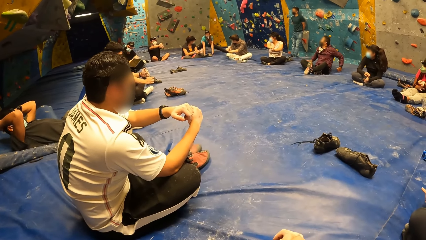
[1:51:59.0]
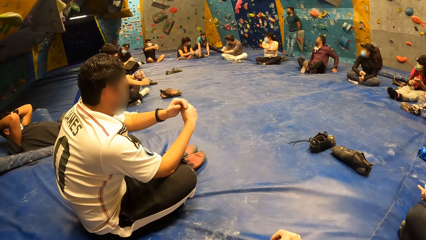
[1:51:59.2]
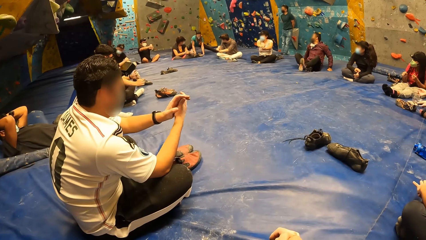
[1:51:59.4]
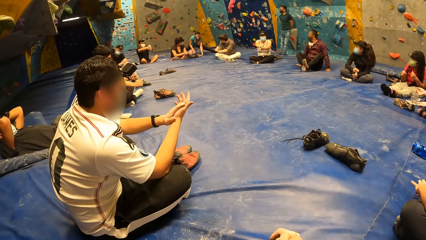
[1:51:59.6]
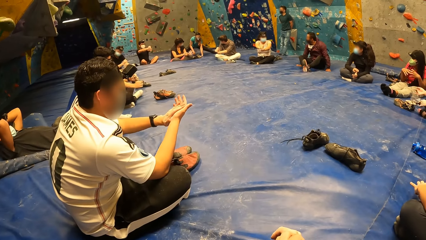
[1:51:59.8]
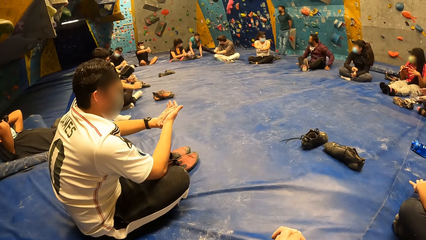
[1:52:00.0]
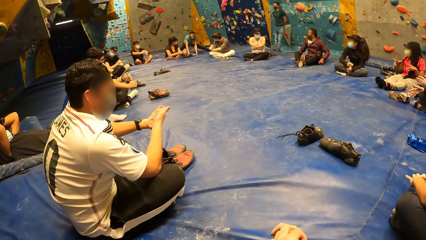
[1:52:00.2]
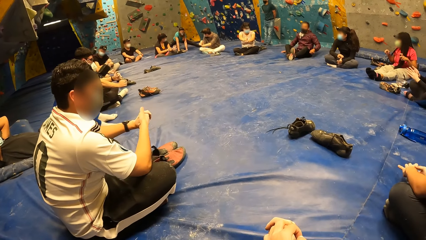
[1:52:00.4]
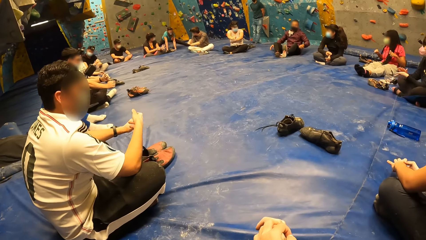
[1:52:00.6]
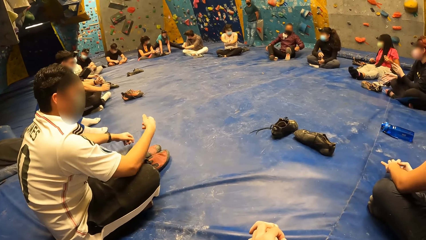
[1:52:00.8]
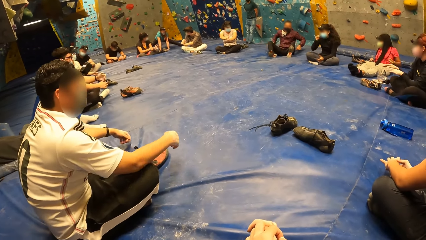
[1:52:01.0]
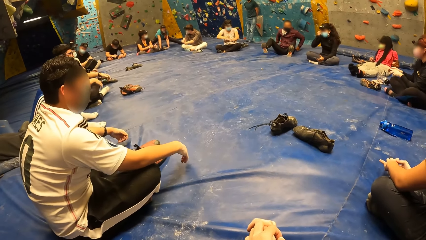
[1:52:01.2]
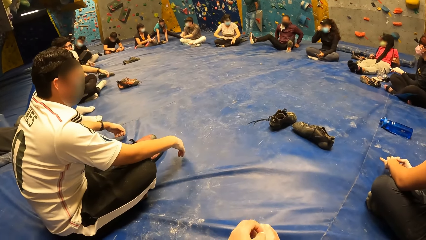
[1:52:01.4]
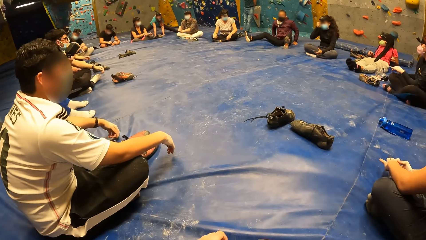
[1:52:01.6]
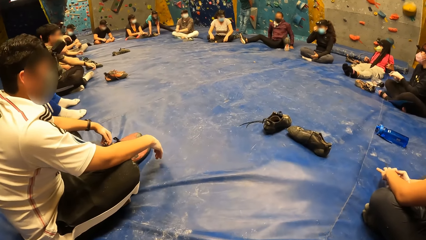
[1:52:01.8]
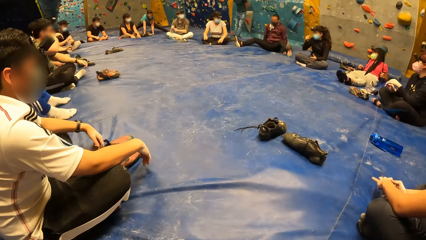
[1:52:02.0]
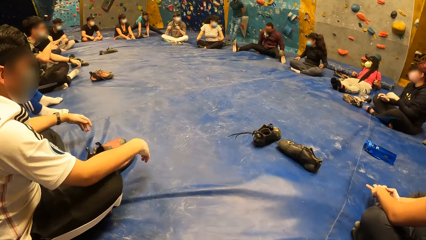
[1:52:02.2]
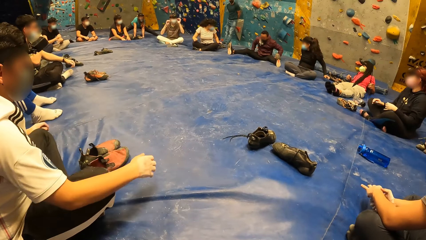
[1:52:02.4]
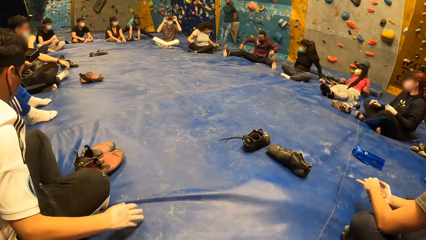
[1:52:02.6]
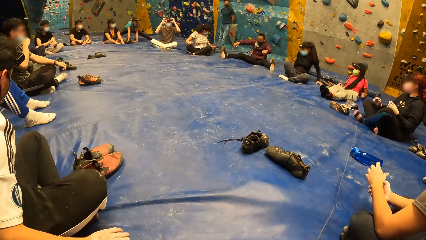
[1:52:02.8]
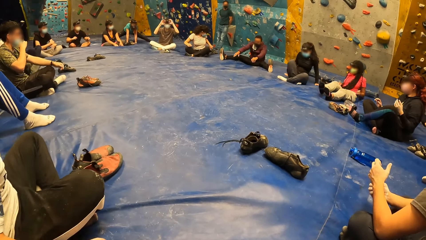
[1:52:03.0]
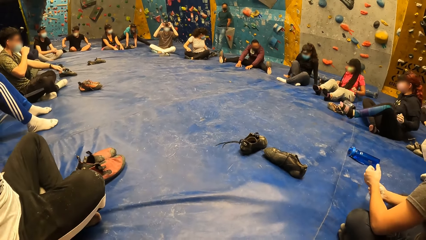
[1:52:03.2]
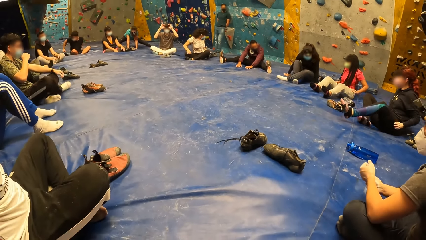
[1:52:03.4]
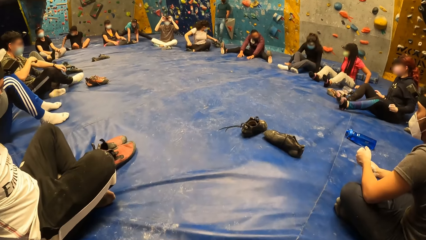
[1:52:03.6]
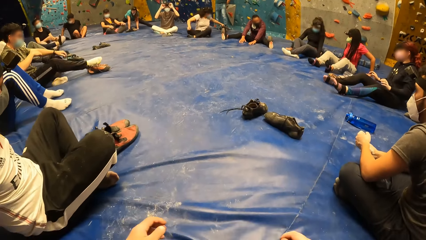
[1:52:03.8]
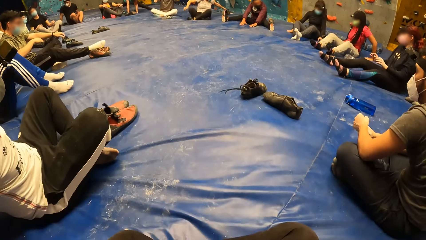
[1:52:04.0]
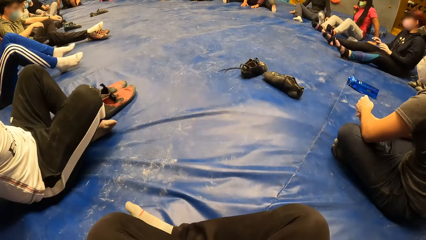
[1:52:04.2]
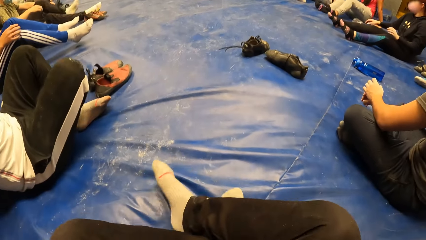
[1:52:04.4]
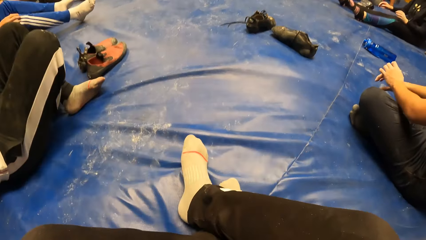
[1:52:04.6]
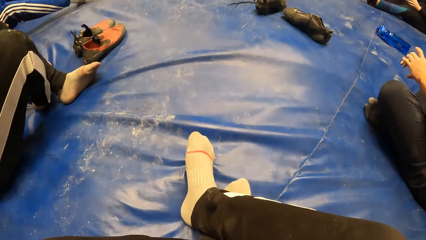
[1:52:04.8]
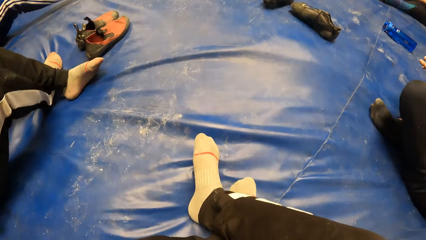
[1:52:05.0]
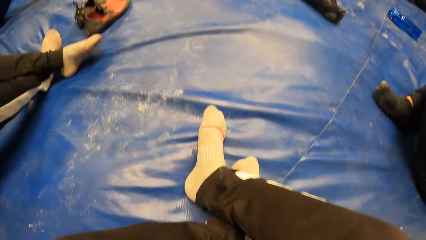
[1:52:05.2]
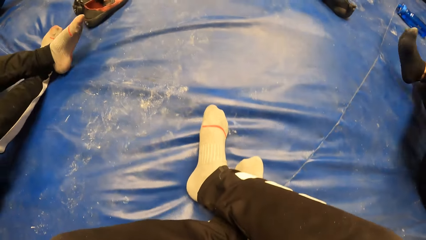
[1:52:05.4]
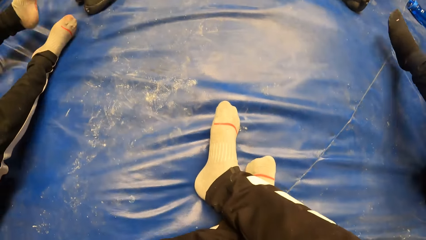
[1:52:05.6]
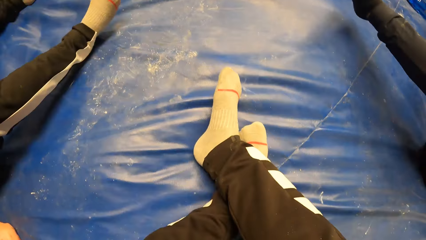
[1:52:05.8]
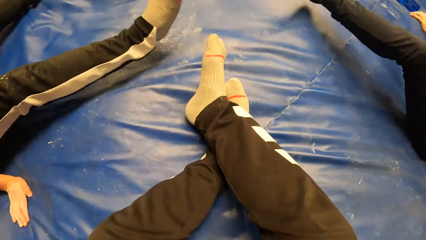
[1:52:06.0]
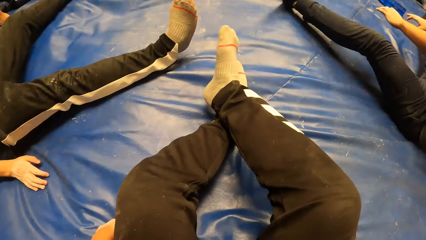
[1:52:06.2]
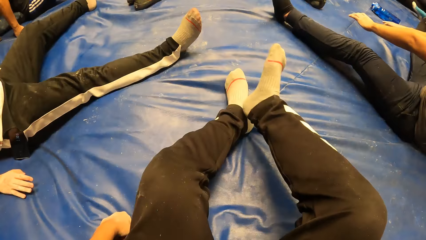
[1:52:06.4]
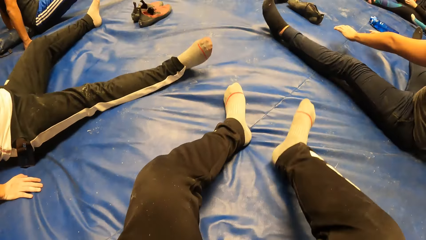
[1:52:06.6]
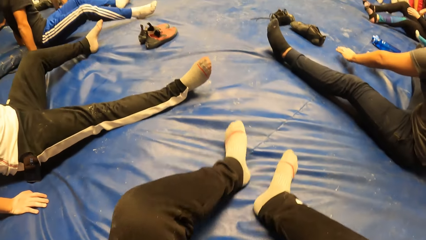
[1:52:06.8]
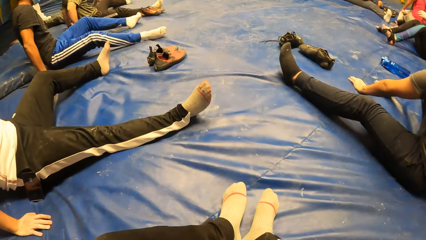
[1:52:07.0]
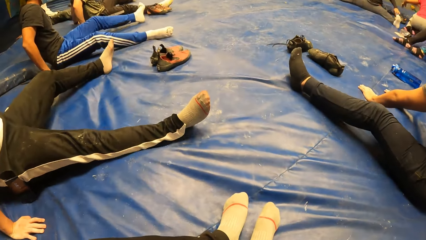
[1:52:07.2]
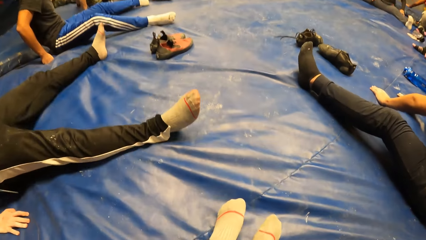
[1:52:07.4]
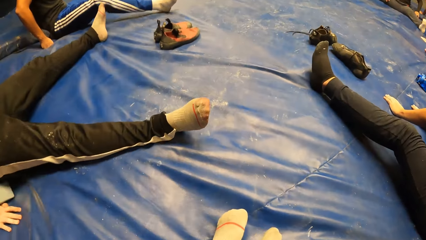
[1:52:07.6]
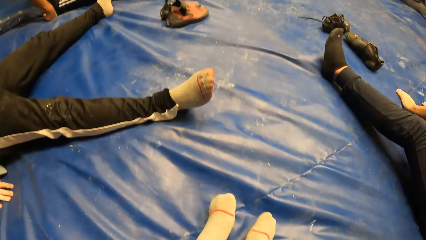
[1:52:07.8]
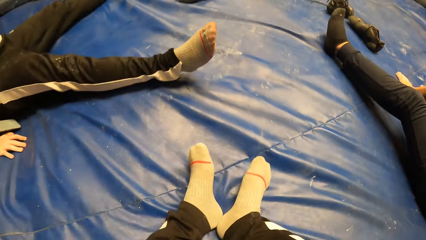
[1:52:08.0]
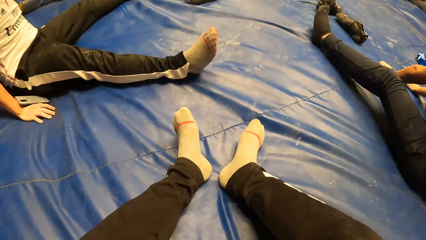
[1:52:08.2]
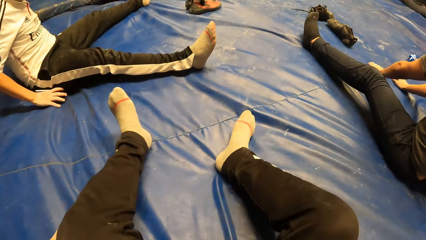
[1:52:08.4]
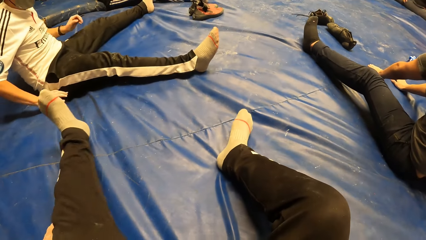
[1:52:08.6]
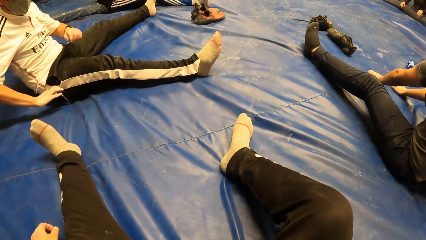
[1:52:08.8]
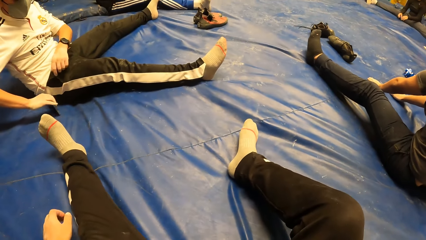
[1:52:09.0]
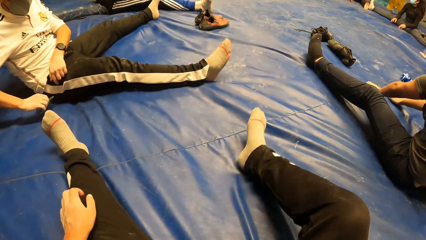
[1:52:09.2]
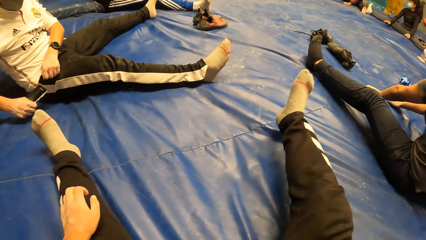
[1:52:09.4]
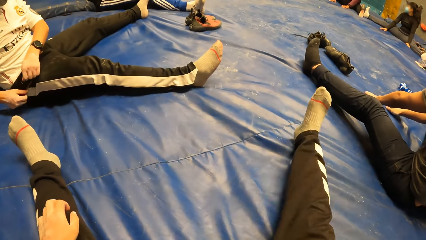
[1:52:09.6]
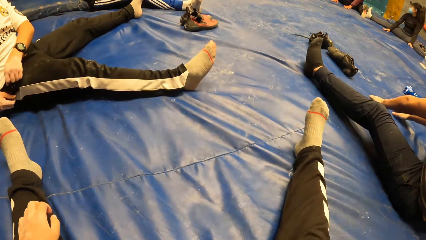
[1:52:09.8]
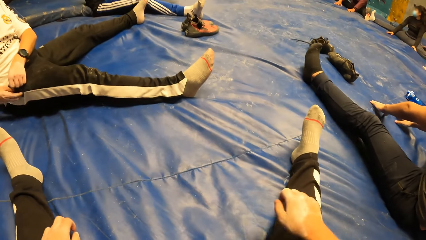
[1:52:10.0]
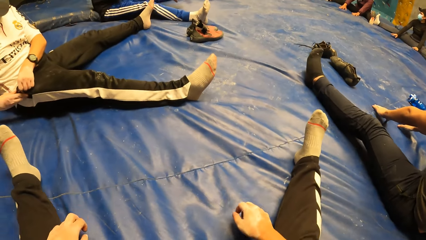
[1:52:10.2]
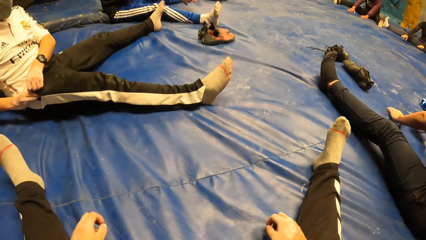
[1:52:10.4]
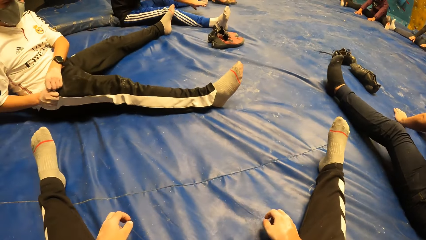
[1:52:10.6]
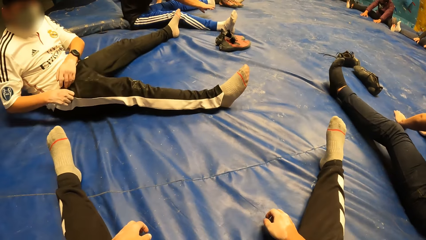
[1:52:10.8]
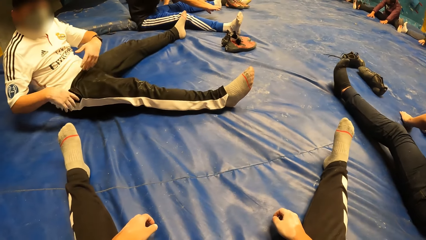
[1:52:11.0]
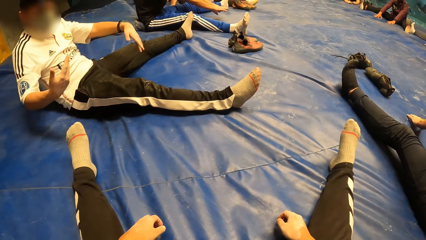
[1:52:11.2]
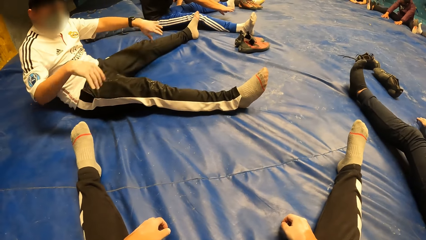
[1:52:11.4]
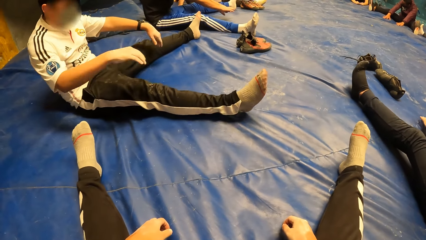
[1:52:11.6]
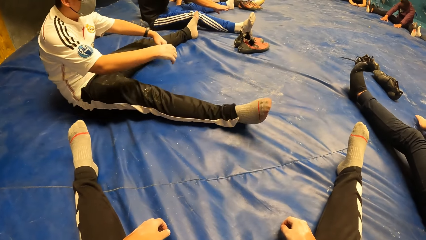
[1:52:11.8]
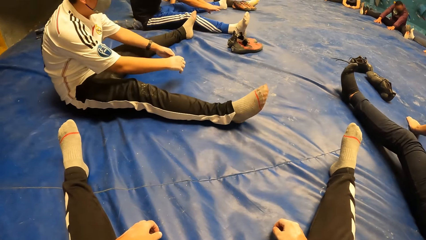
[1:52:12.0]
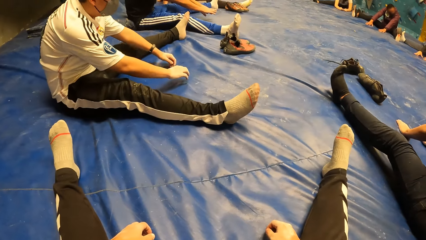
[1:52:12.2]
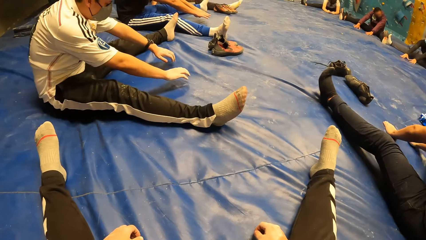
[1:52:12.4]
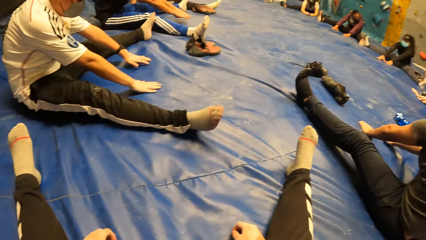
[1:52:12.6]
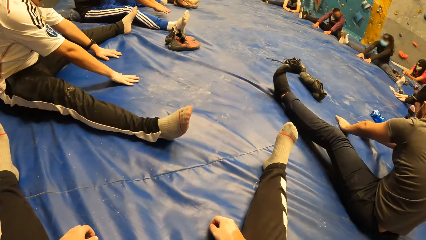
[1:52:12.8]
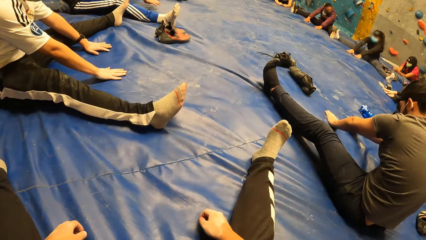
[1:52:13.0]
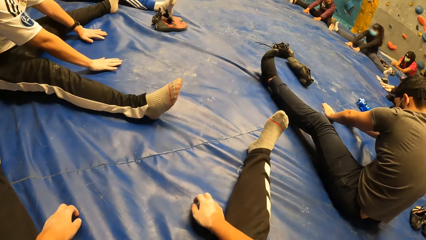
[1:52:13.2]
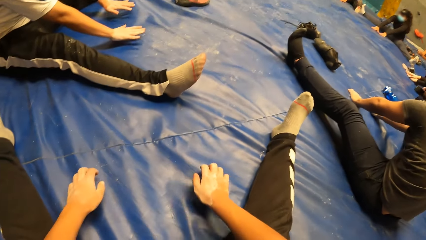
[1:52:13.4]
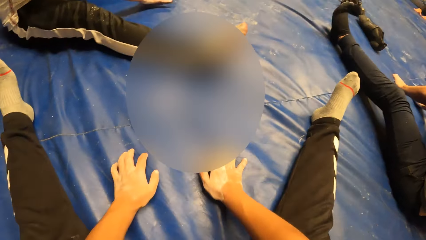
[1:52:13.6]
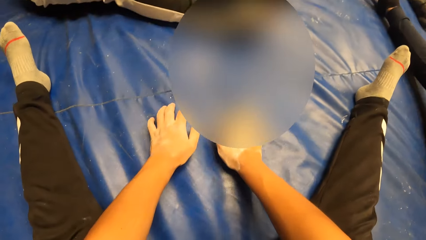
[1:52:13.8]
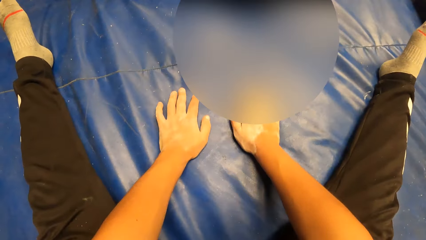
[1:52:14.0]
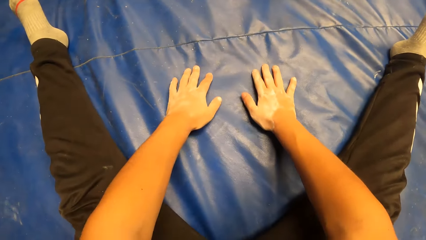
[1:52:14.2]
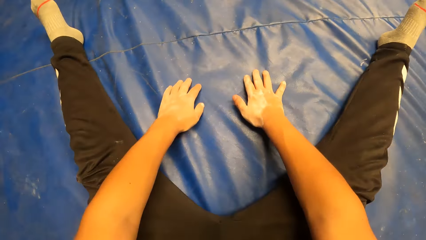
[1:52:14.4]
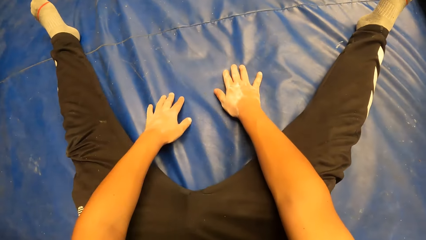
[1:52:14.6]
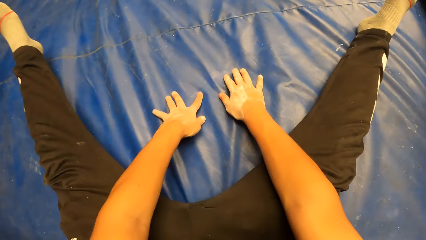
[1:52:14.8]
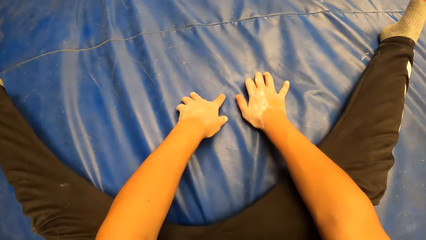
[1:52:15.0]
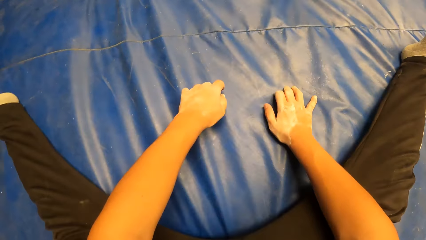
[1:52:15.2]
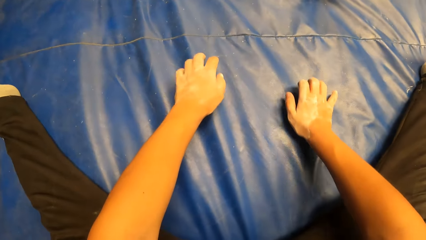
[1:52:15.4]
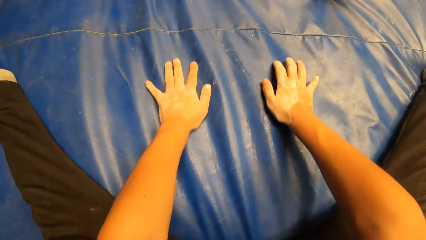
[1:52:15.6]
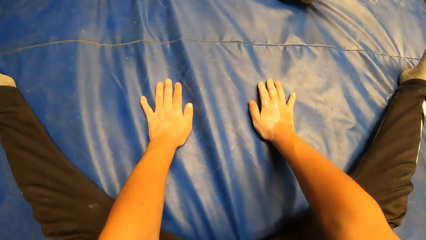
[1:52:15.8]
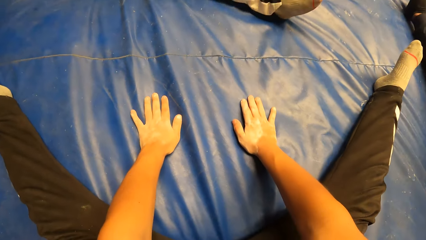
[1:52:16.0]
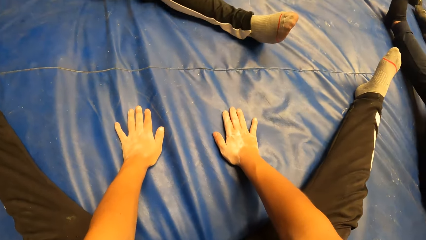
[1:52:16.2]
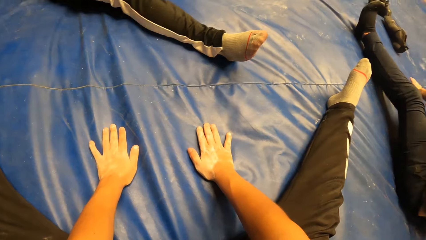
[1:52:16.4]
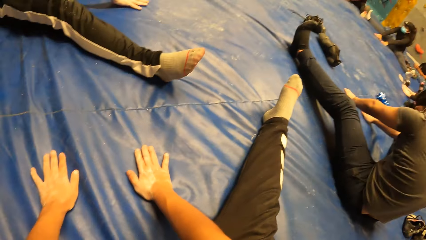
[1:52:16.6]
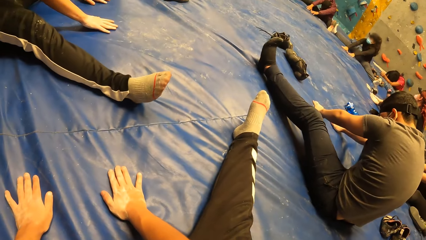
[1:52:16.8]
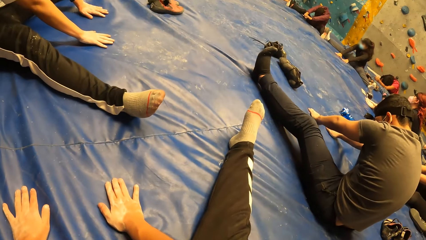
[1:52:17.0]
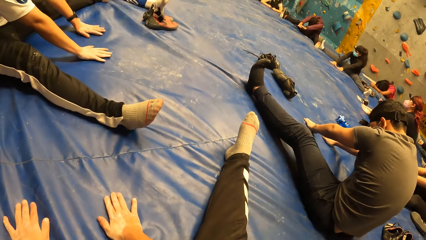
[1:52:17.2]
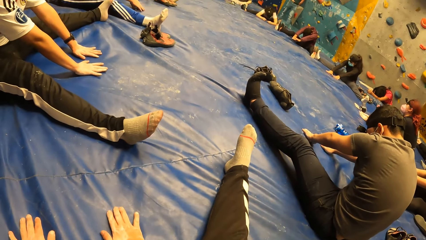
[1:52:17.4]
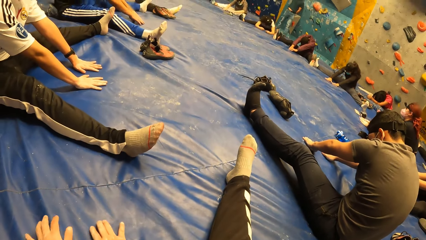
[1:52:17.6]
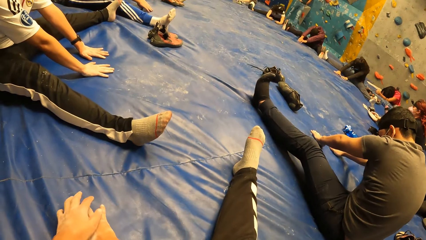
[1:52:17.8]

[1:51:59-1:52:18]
The camera wearer looks around. He stretches legs. He places his hands on the floor. He leans forward.
